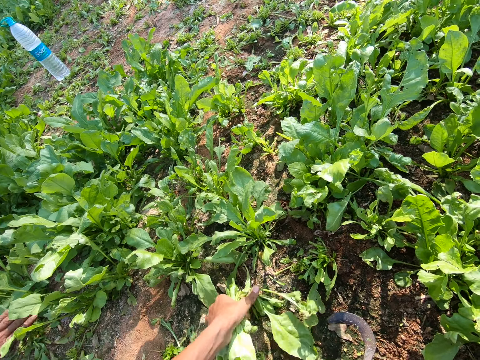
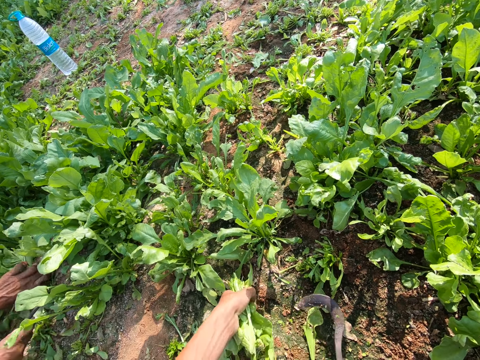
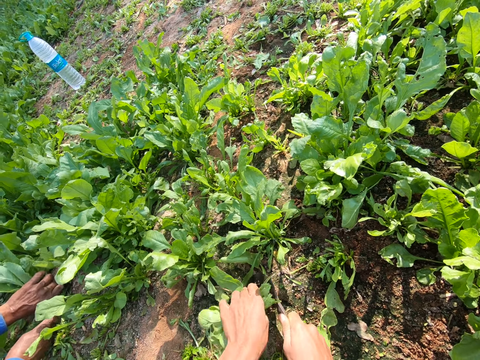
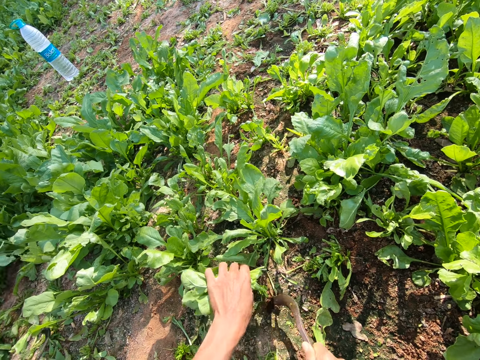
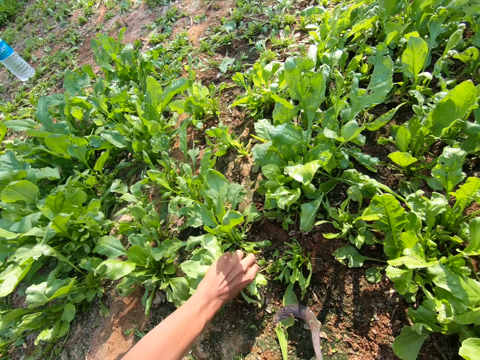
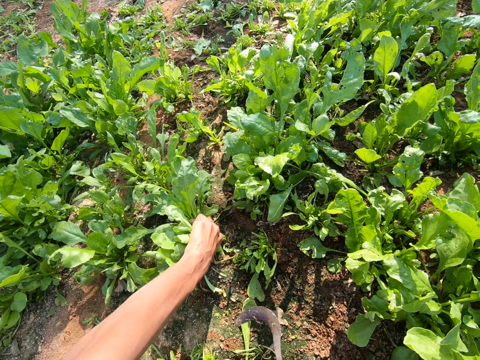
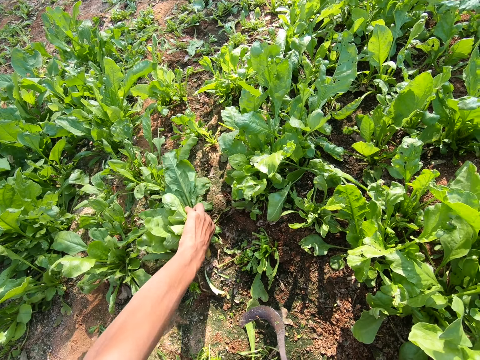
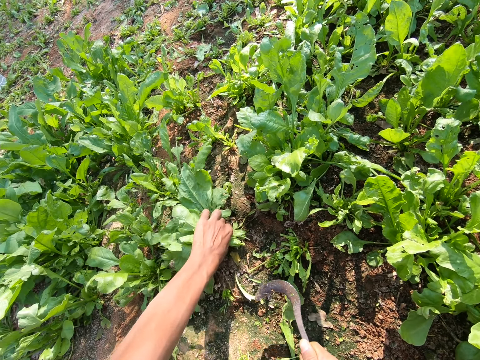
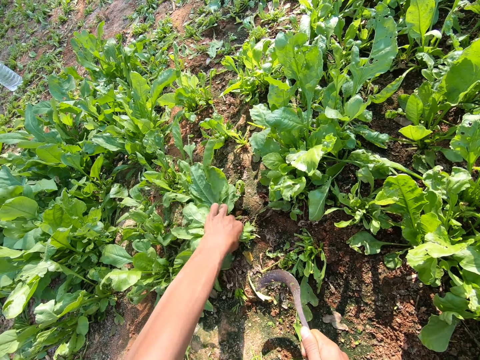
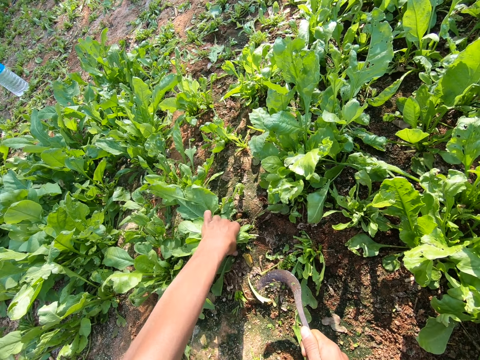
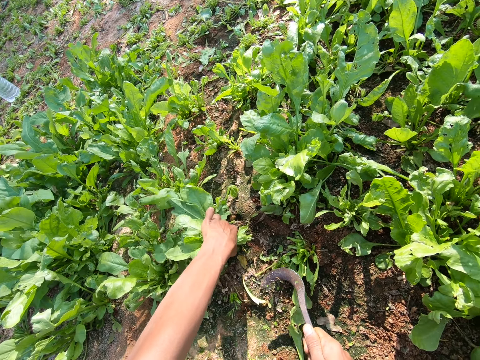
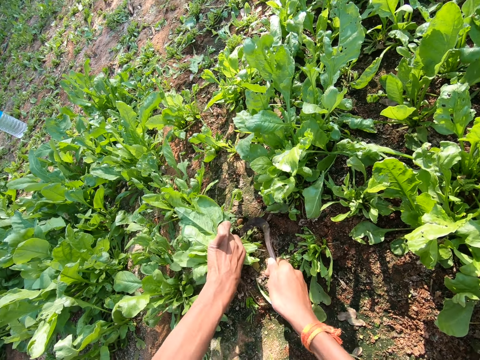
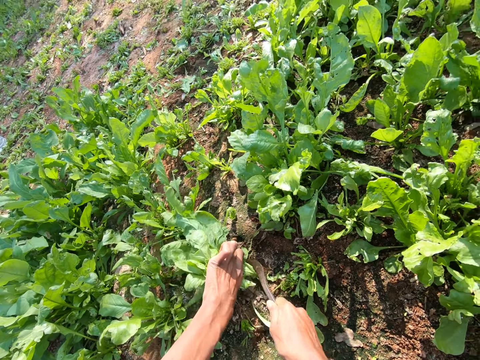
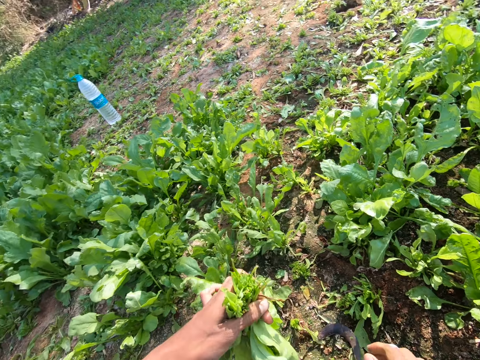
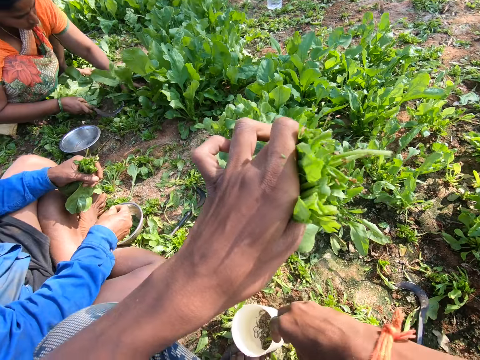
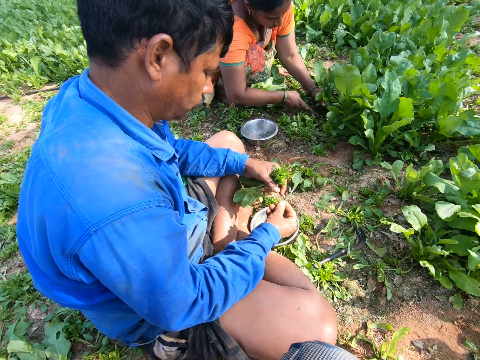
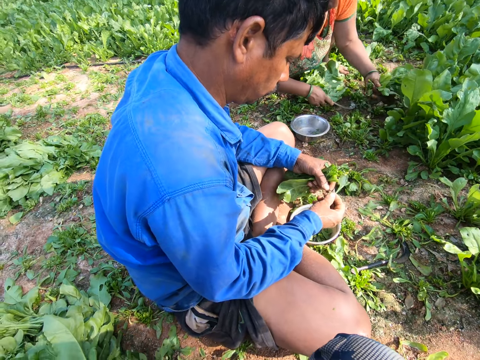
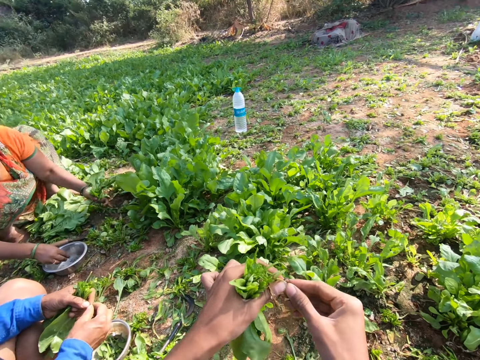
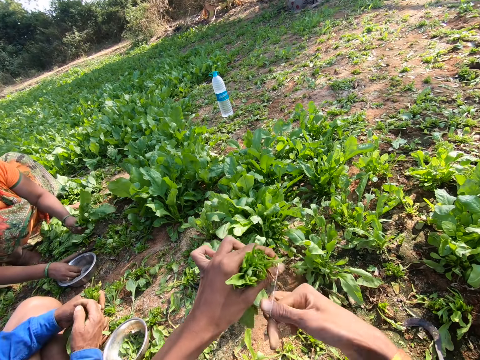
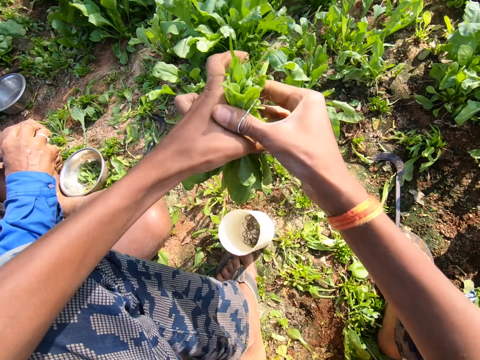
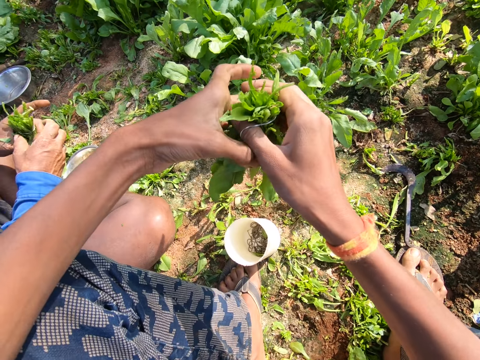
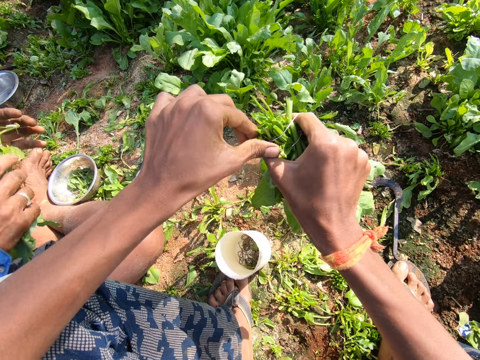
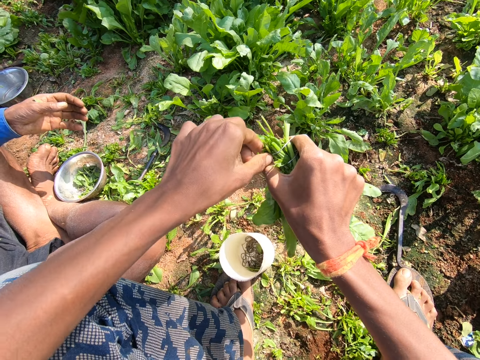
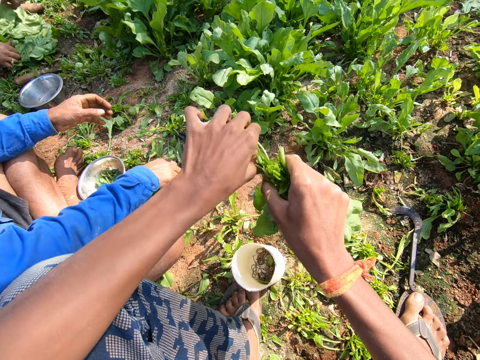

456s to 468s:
The camera wearer drops the sickle on the ground. They pick up a string from the tin. A person holds vegetables with both hands. The camera wearer ties the vegetables with the string. They put a rubber band on the vegetables.
